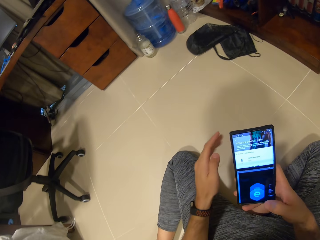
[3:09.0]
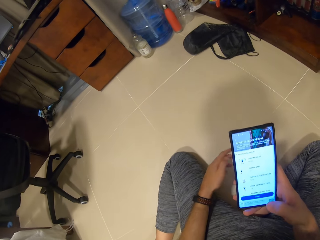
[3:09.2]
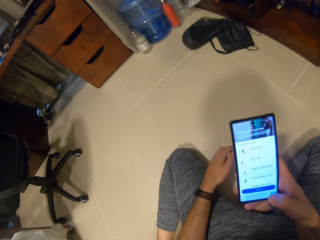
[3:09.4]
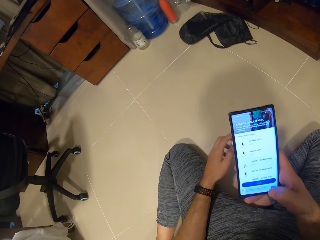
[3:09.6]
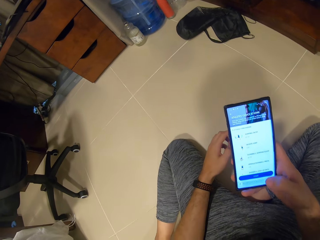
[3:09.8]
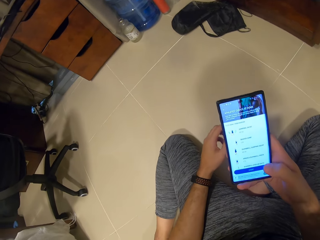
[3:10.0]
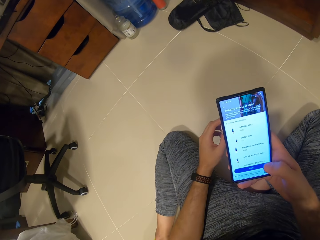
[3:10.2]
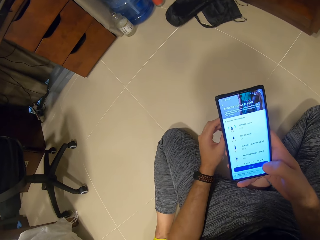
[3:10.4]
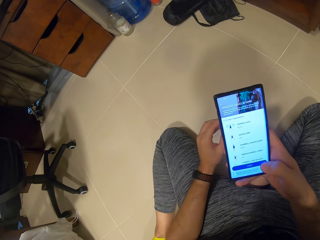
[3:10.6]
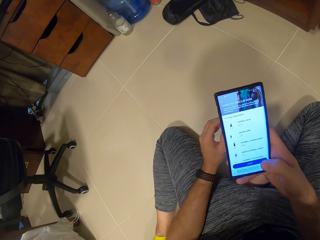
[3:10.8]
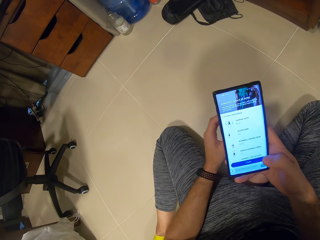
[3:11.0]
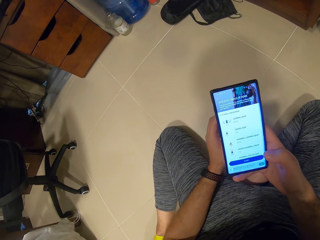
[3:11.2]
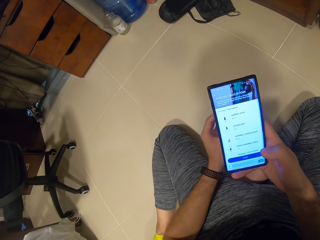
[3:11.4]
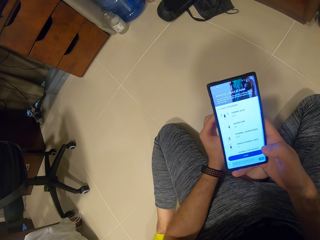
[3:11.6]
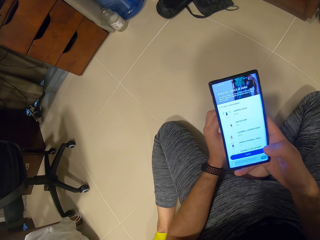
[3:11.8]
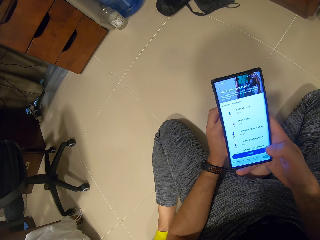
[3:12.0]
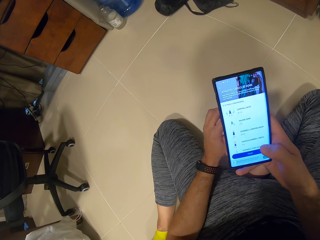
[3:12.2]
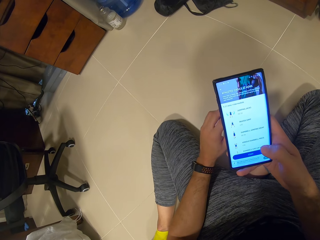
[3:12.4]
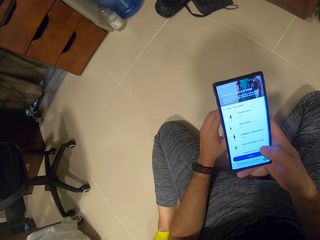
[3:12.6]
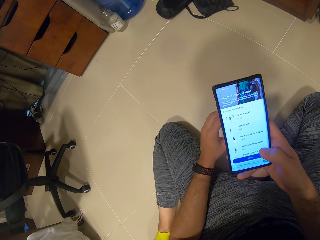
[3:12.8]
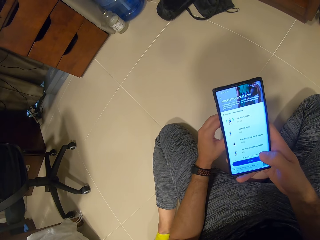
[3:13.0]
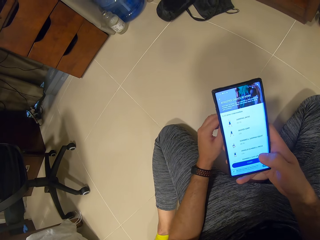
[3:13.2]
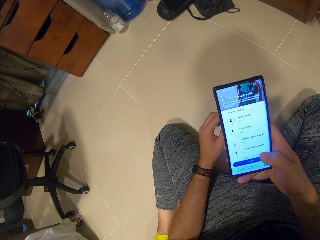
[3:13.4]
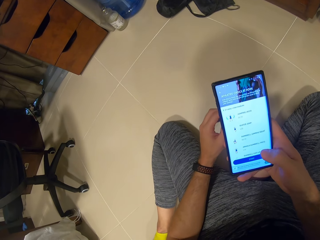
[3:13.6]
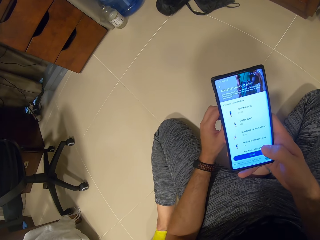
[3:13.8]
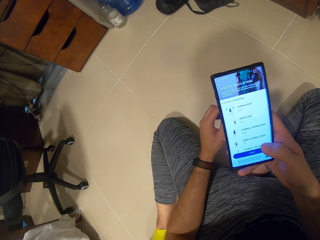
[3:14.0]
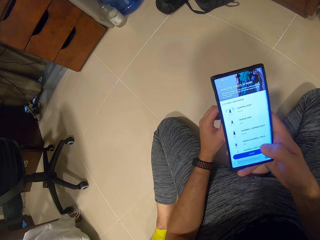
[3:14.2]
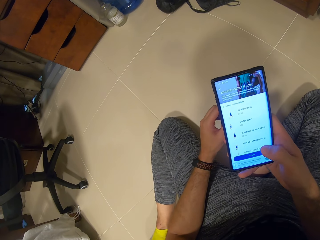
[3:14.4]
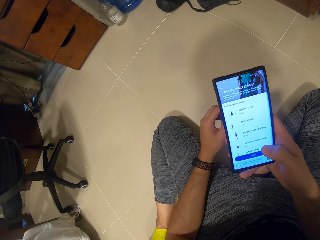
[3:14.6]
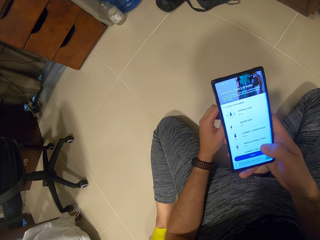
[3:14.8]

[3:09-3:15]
The camera wearer holds the phone in his hands. He scrolls the phone with his fingers.
